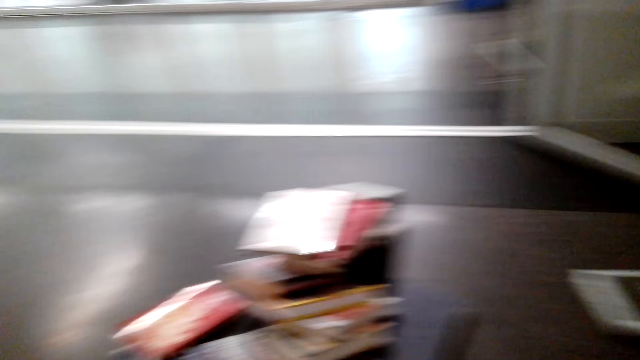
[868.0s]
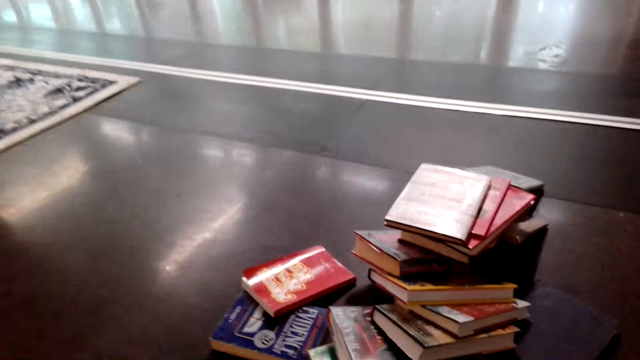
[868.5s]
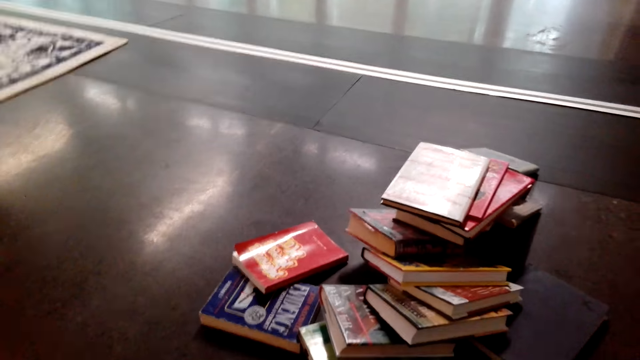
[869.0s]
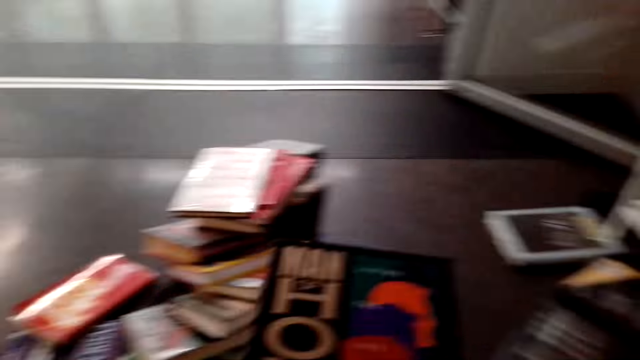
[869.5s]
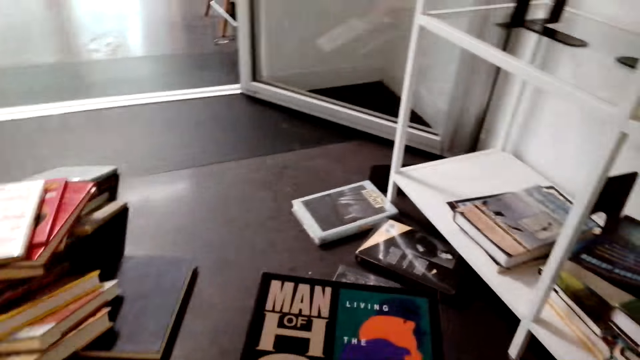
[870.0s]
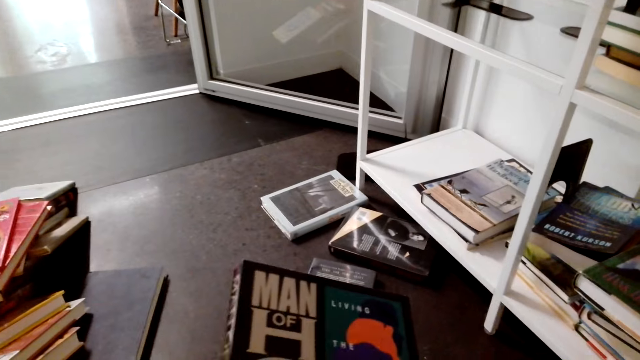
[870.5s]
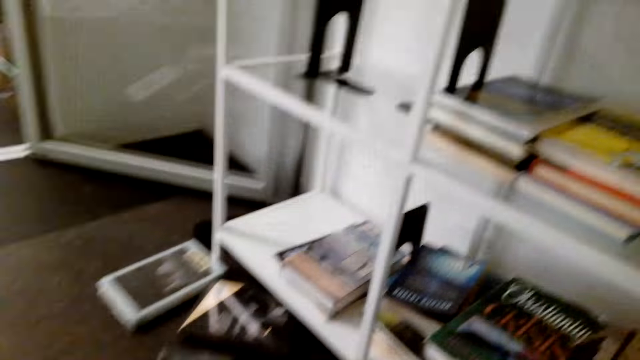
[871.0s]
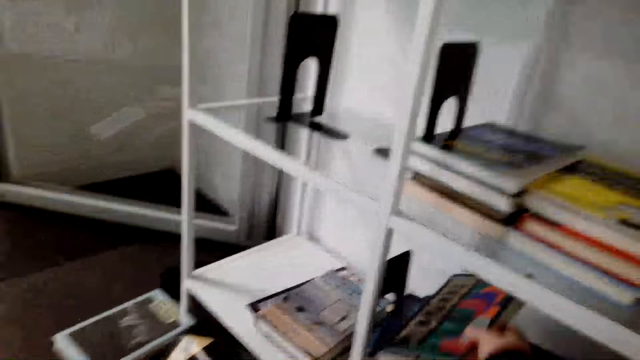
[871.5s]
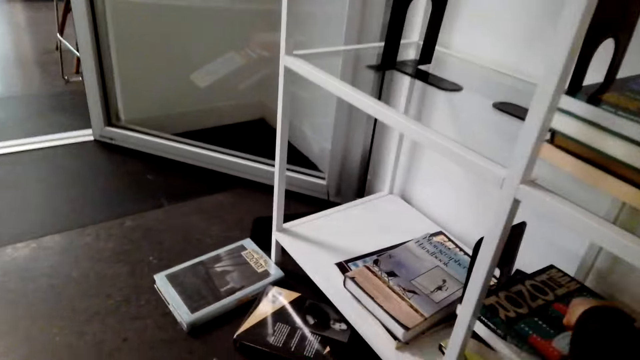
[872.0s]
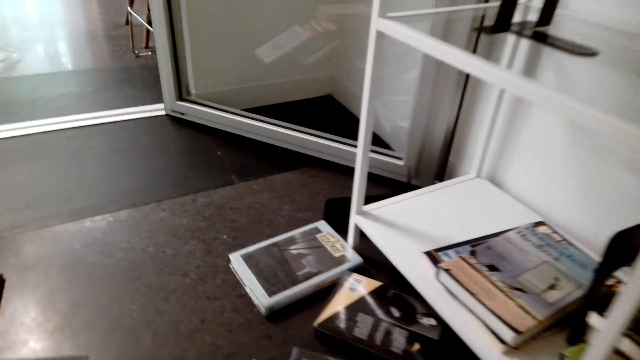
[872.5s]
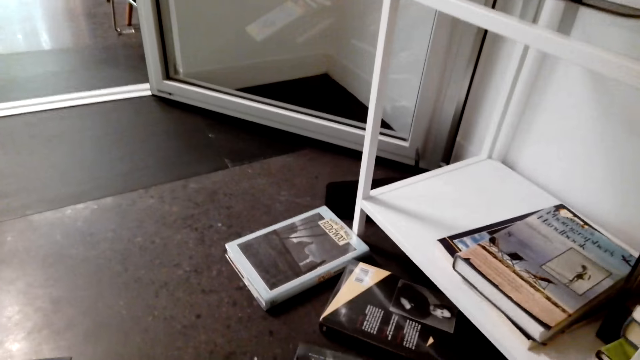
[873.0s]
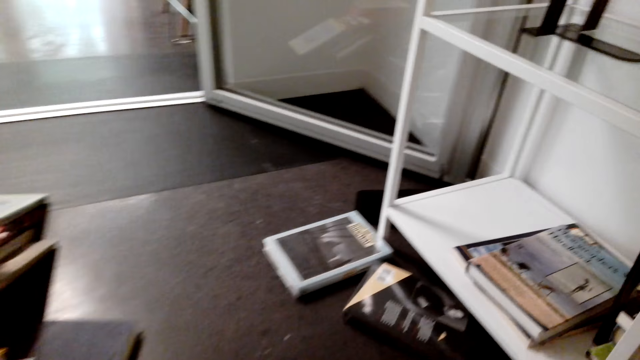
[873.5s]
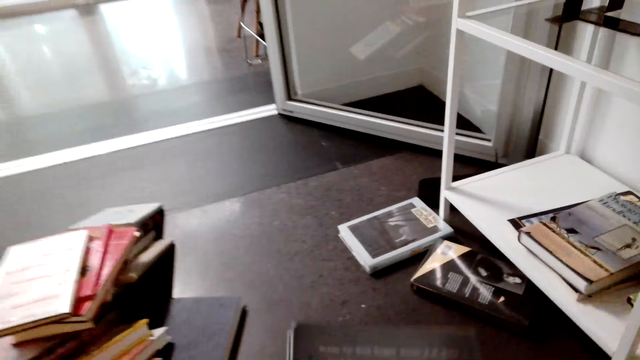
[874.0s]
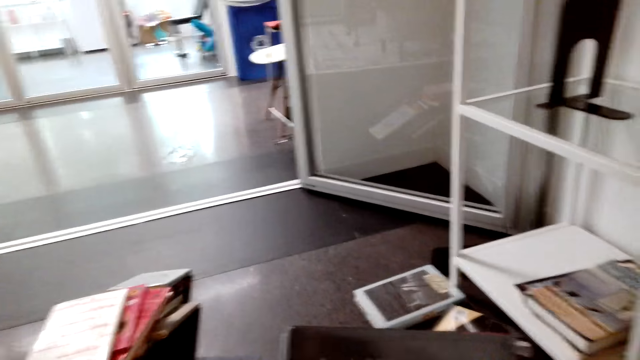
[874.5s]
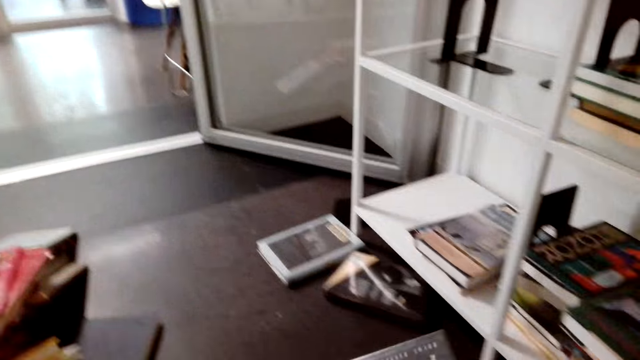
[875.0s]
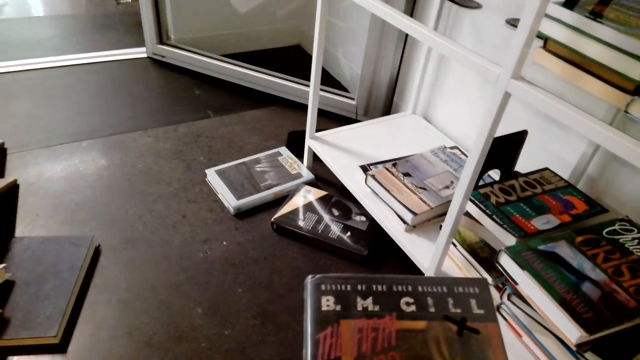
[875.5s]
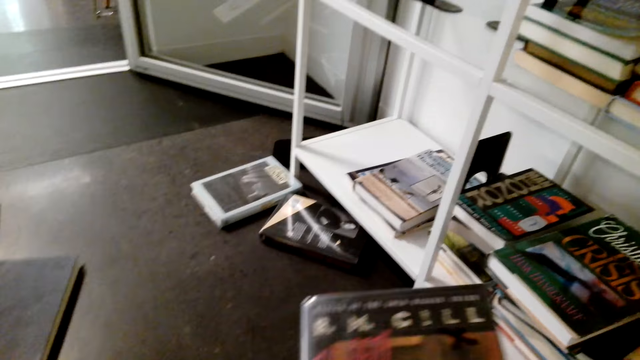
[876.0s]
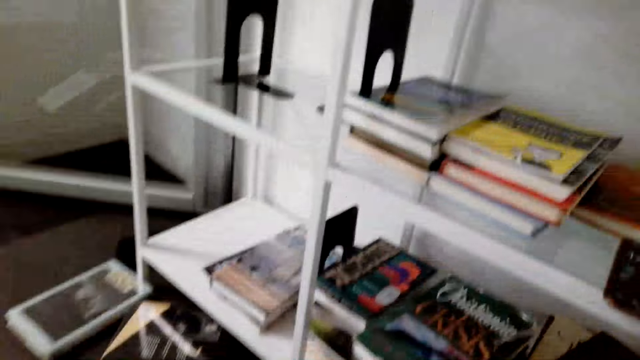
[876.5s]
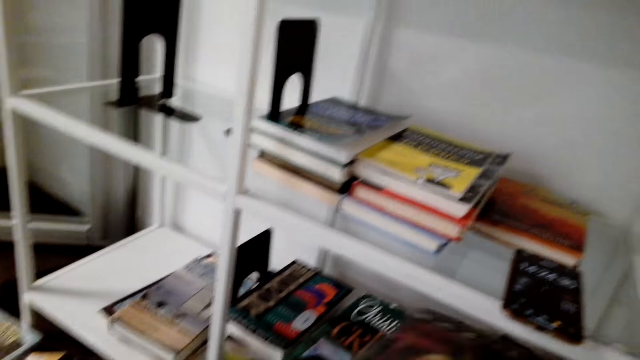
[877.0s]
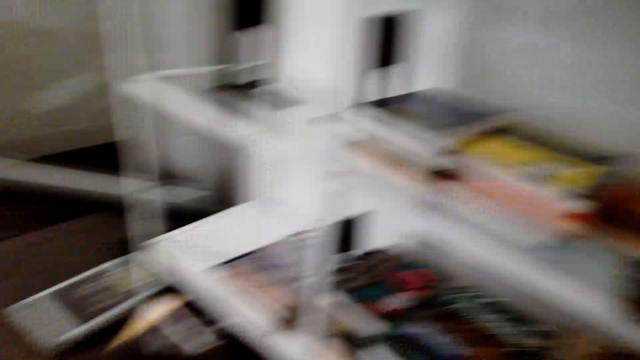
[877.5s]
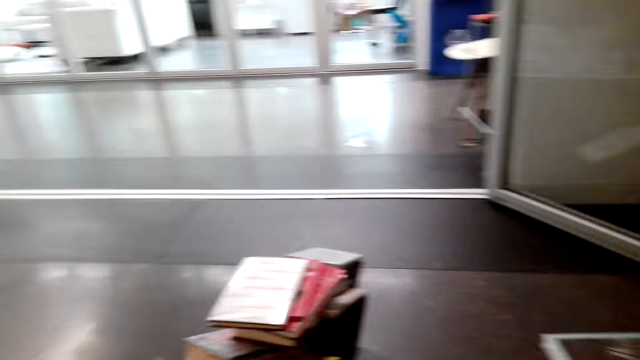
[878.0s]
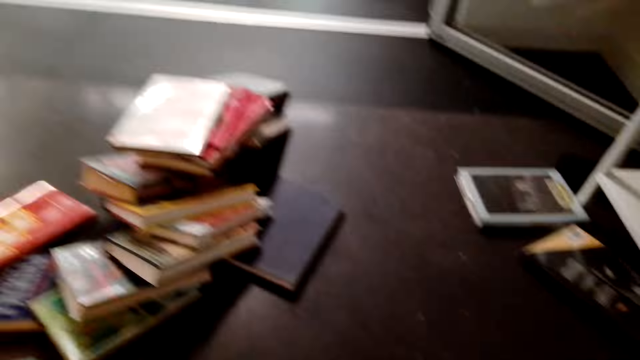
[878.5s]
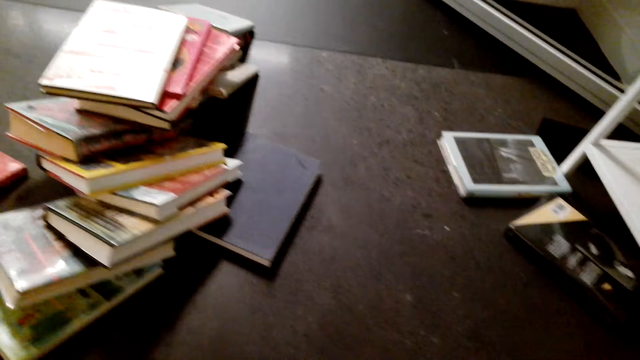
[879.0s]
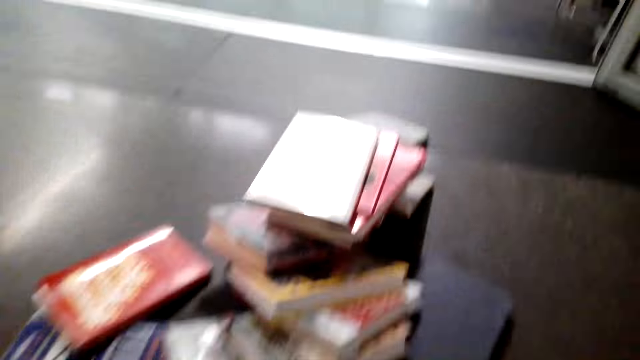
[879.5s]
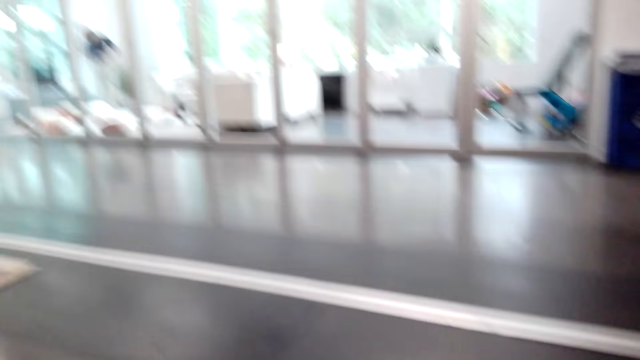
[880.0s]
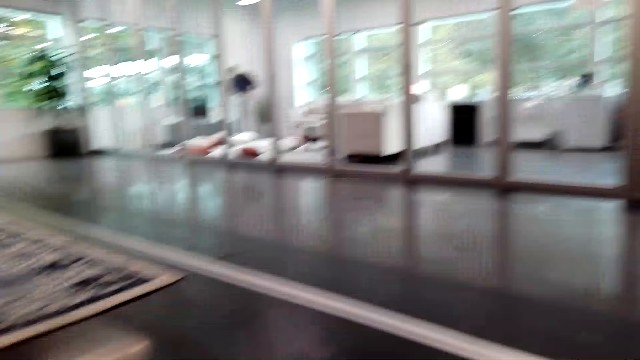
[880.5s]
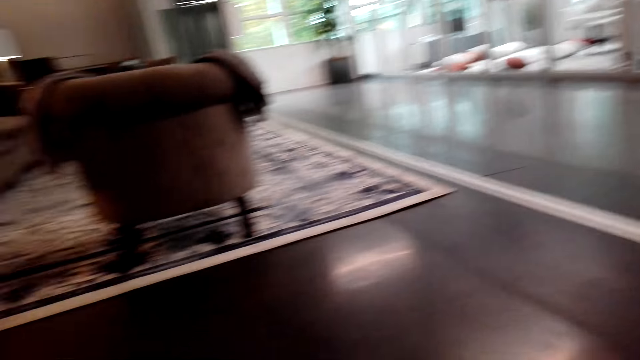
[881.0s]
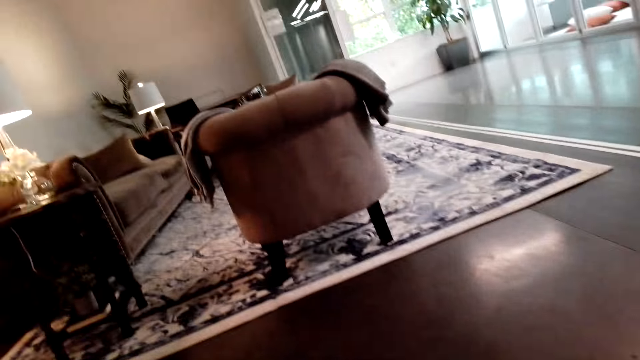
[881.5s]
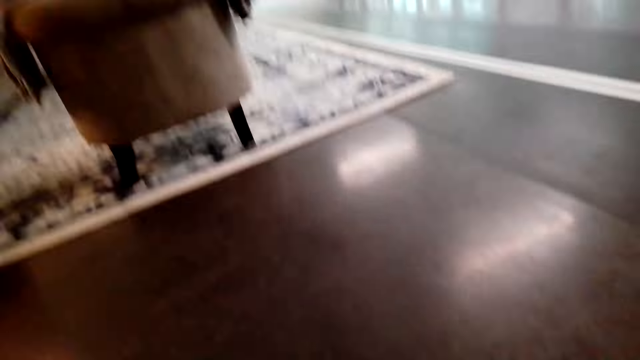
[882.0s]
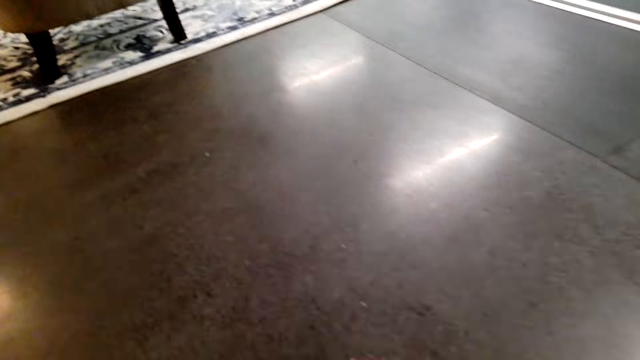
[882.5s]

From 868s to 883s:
The camera wearer holds a story book with her hands. She puts the story book in the bookshelf. She holds a story book with her hands. She takes the book. She turns the book. She stands on the floor.

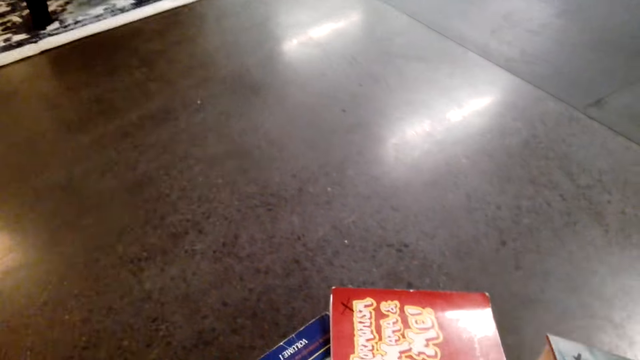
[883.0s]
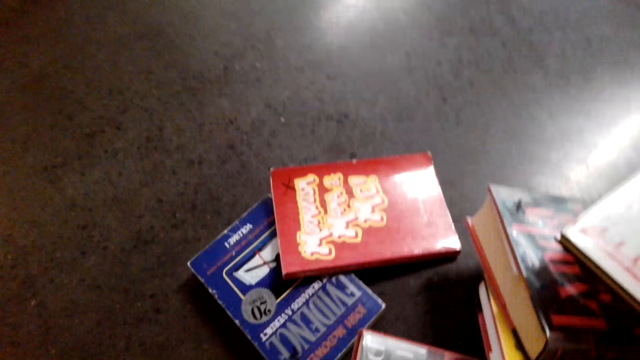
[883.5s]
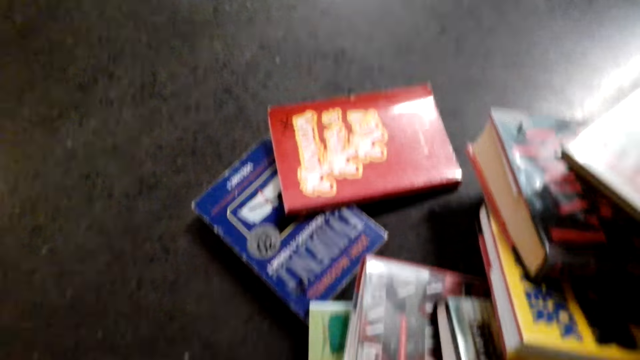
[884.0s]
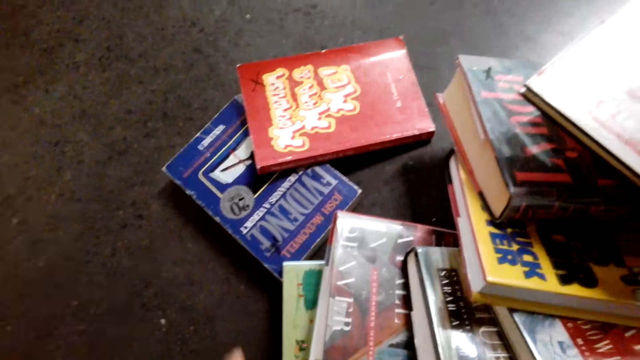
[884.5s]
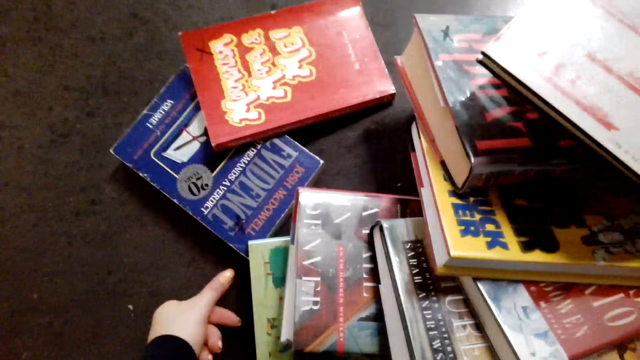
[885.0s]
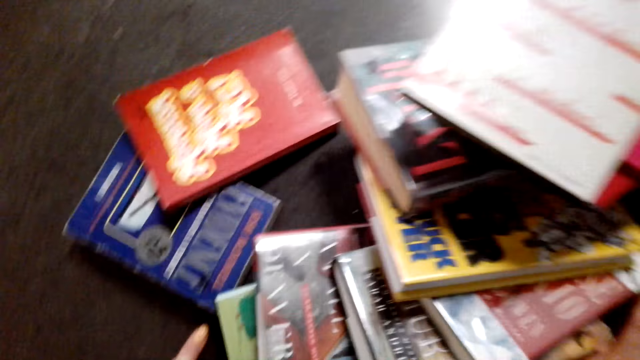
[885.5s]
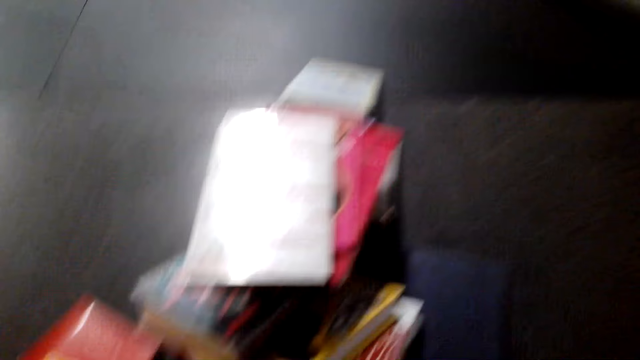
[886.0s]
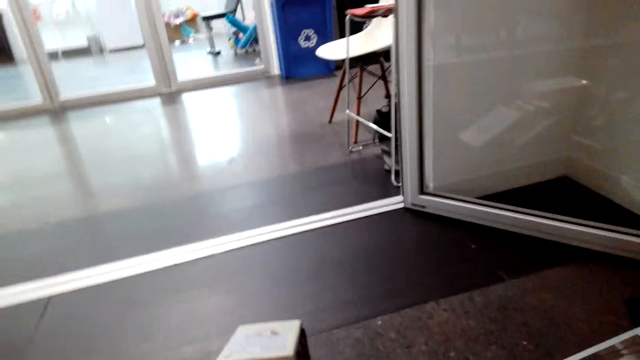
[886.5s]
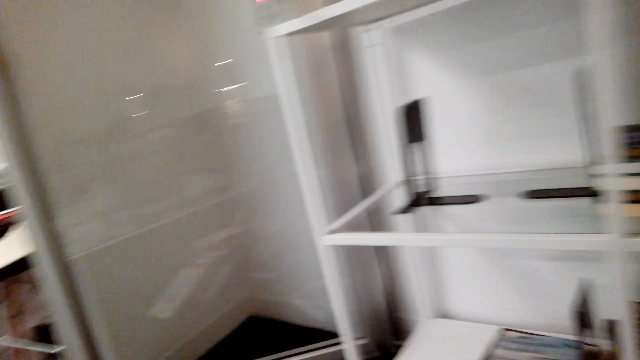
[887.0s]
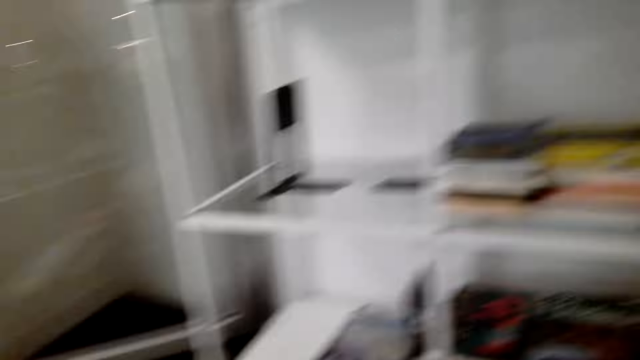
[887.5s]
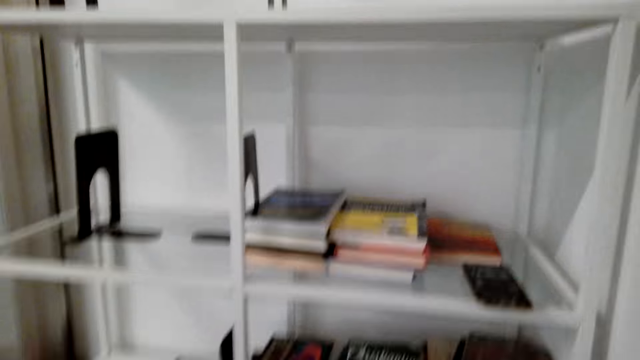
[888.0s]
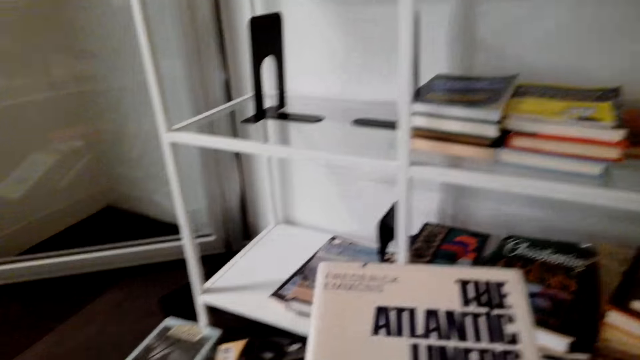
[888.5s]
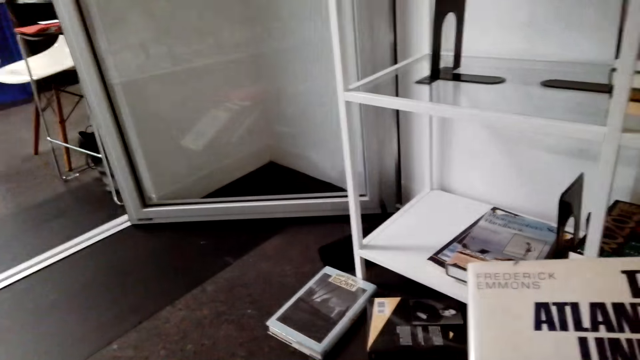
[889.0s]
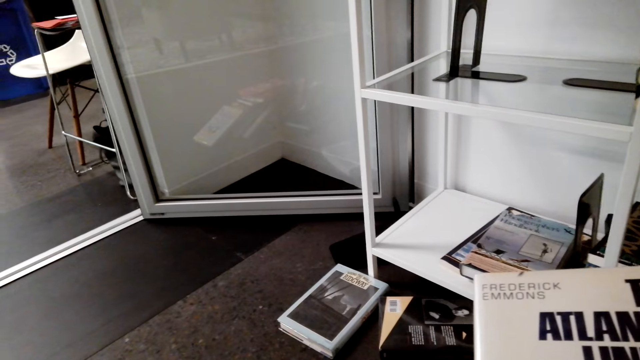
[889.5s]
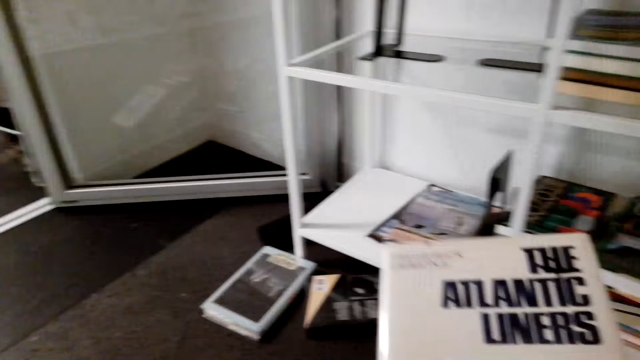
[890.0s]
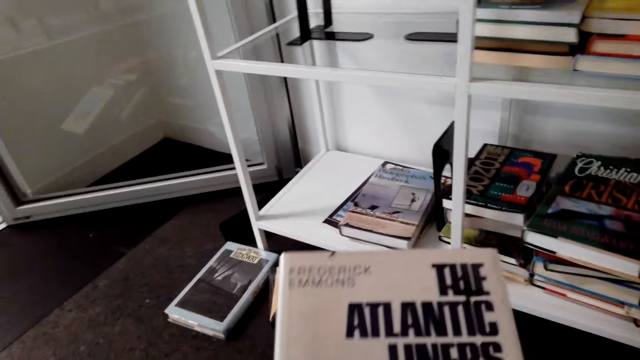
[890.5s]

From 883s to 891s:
The camera wearer takes a book. She holds the story book with her hands.
